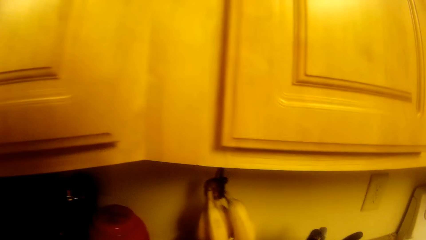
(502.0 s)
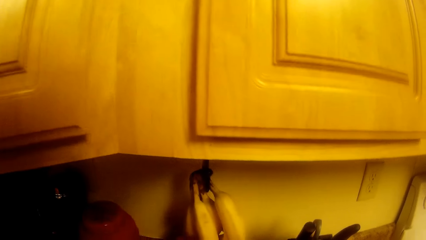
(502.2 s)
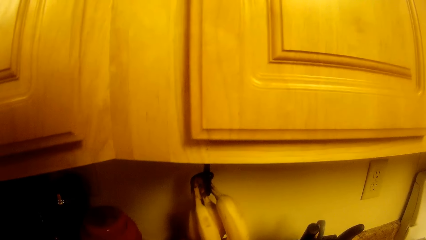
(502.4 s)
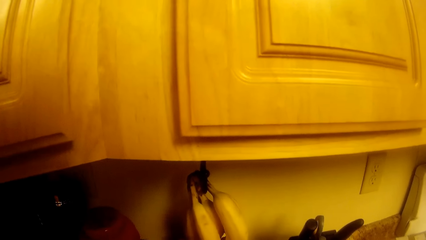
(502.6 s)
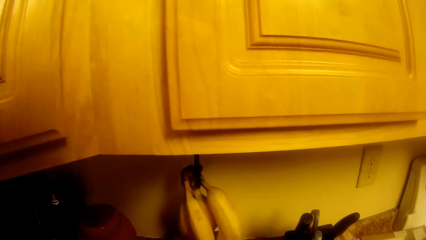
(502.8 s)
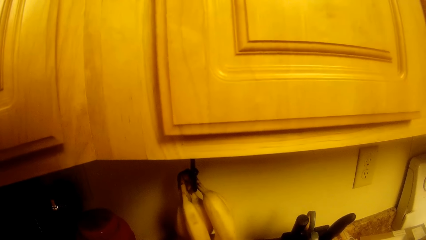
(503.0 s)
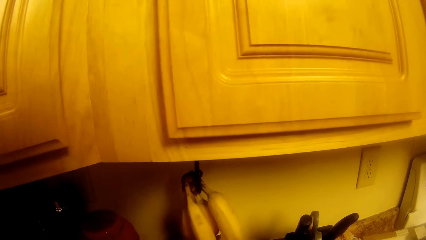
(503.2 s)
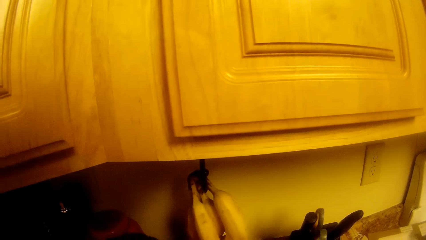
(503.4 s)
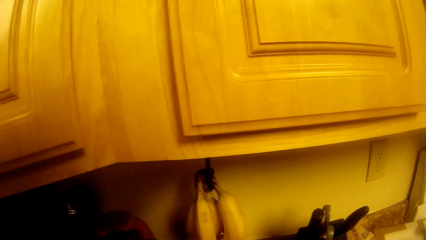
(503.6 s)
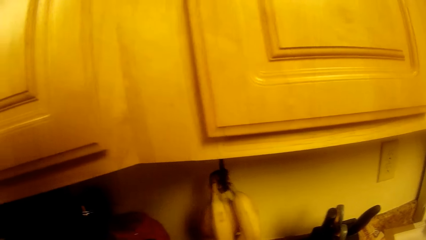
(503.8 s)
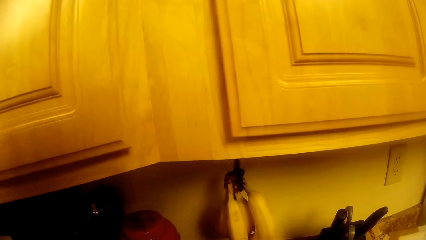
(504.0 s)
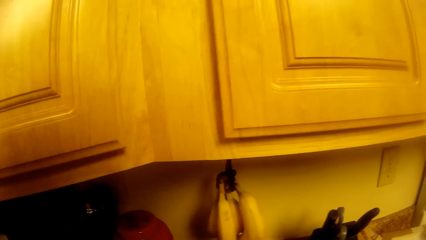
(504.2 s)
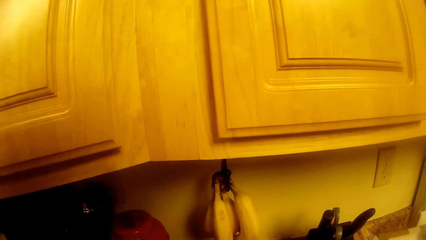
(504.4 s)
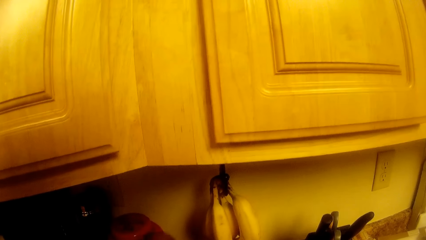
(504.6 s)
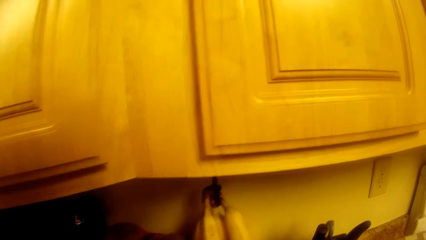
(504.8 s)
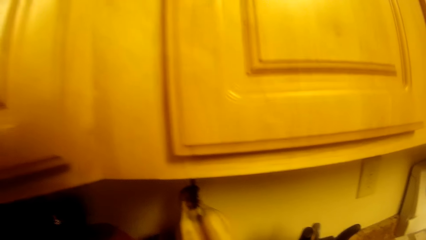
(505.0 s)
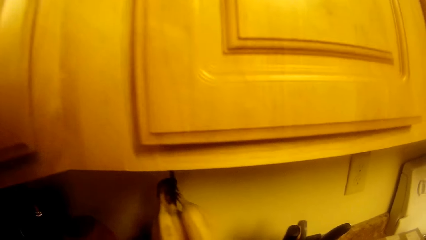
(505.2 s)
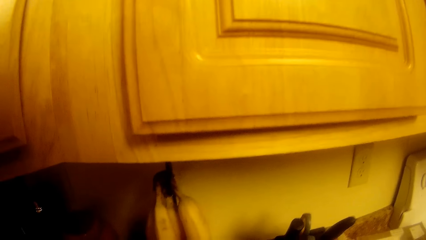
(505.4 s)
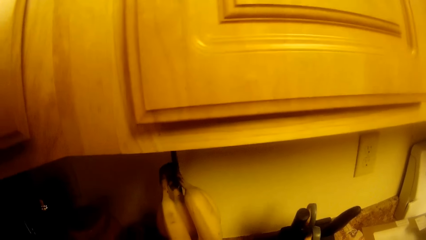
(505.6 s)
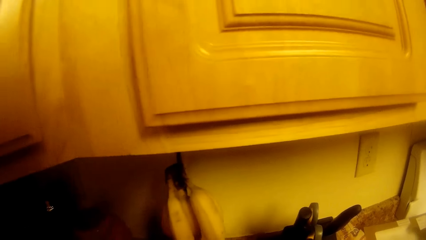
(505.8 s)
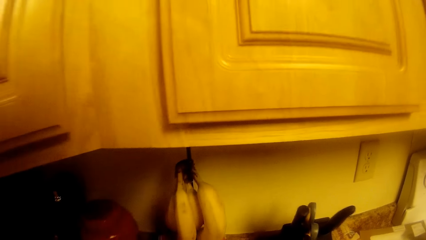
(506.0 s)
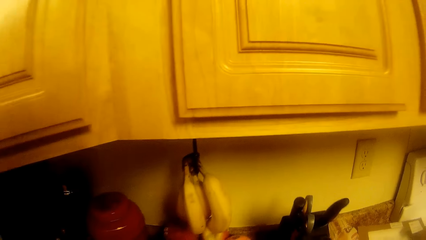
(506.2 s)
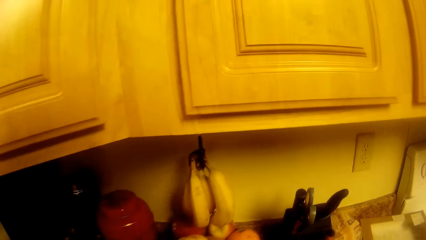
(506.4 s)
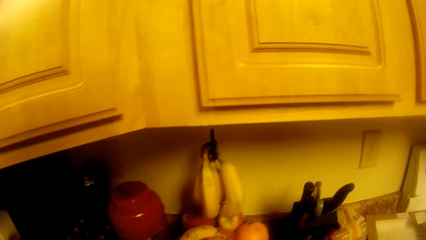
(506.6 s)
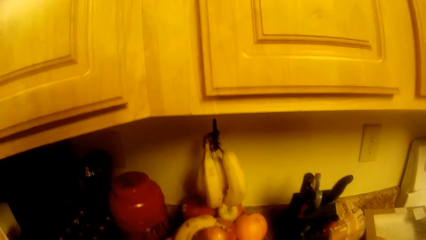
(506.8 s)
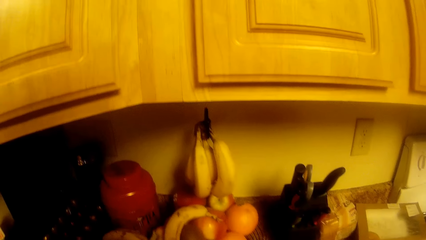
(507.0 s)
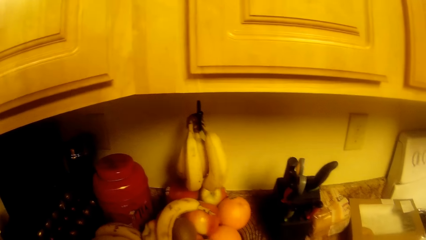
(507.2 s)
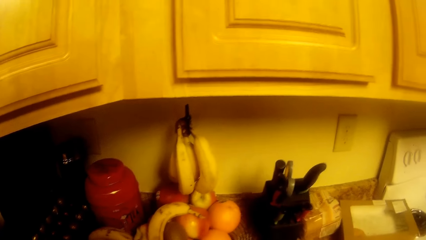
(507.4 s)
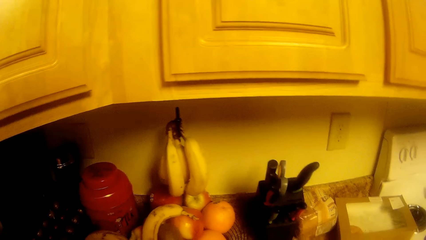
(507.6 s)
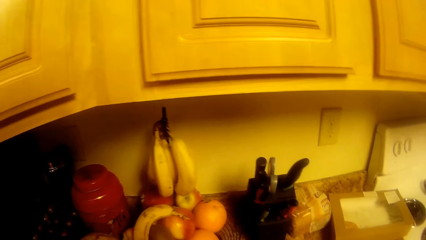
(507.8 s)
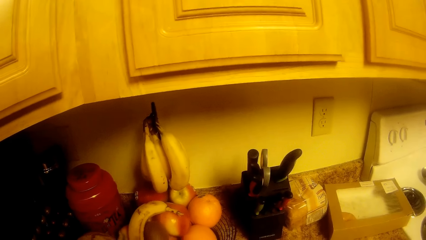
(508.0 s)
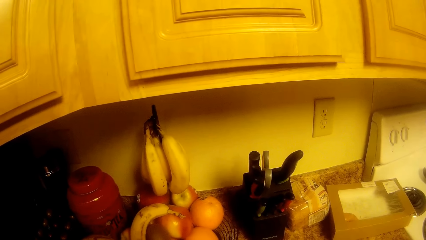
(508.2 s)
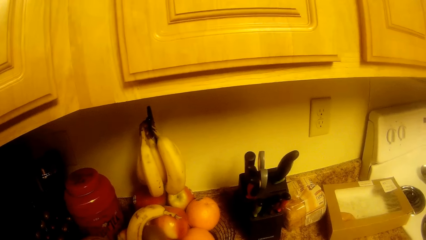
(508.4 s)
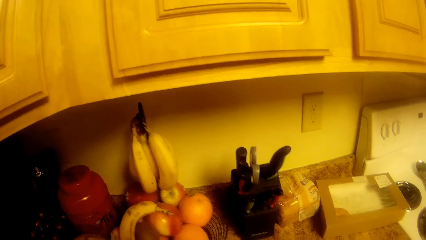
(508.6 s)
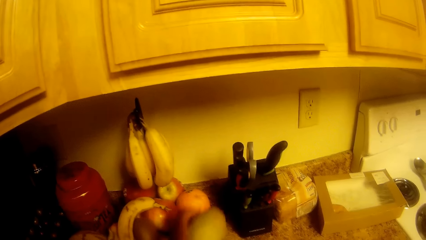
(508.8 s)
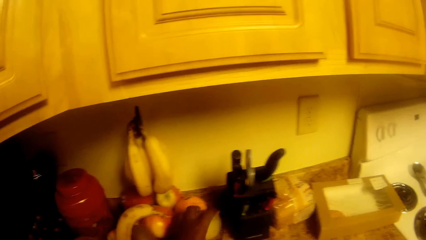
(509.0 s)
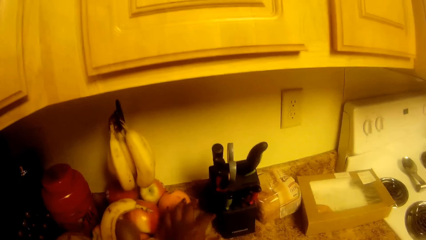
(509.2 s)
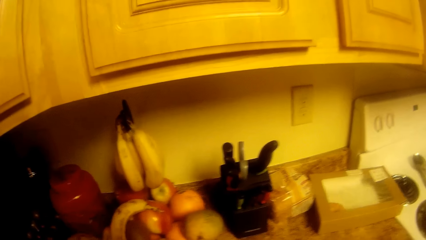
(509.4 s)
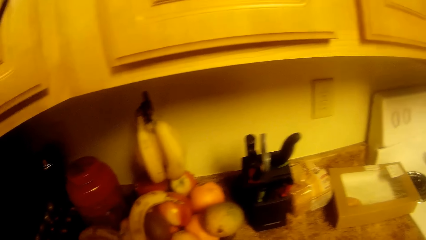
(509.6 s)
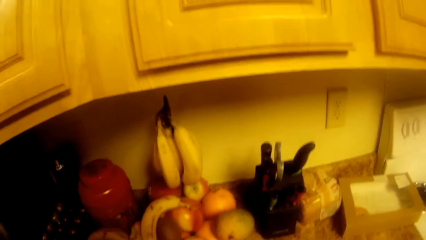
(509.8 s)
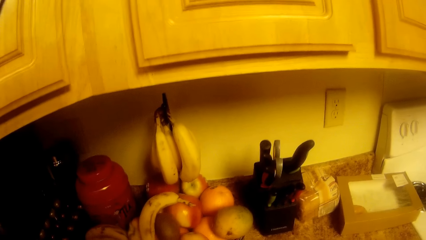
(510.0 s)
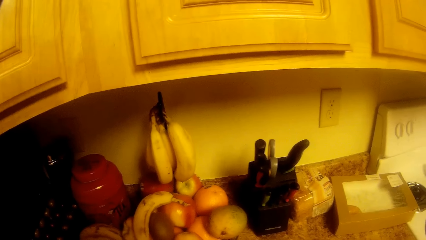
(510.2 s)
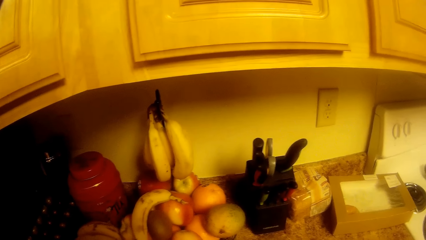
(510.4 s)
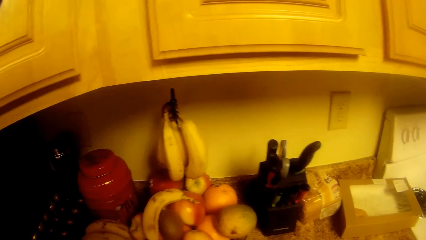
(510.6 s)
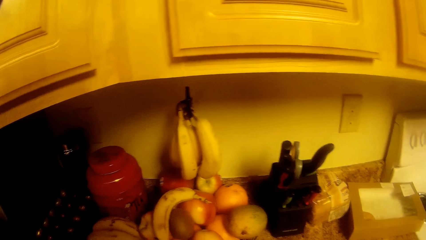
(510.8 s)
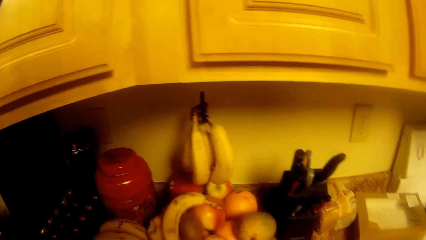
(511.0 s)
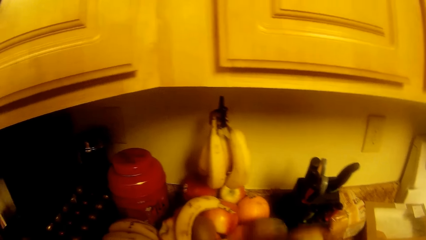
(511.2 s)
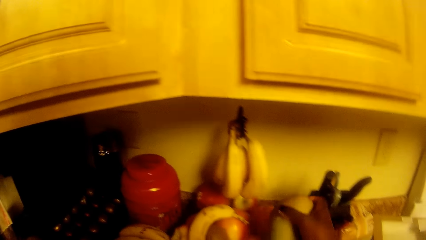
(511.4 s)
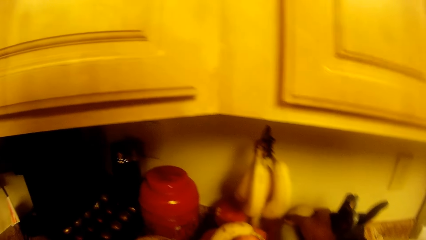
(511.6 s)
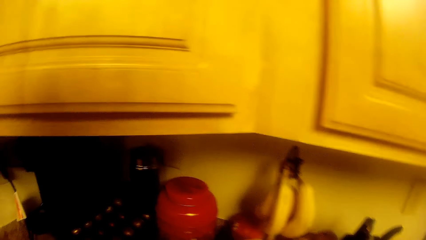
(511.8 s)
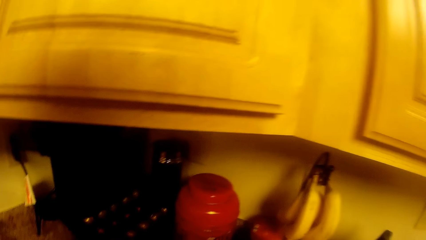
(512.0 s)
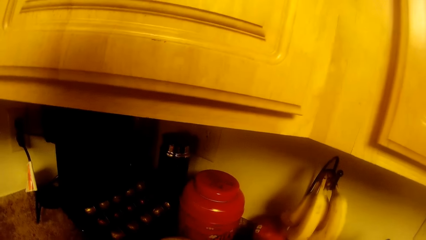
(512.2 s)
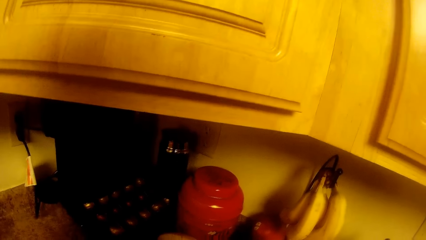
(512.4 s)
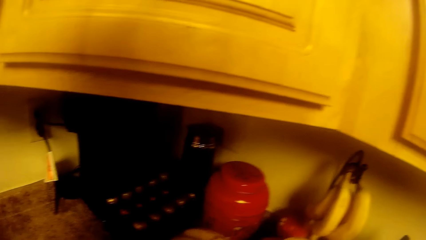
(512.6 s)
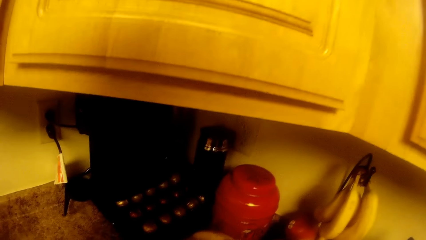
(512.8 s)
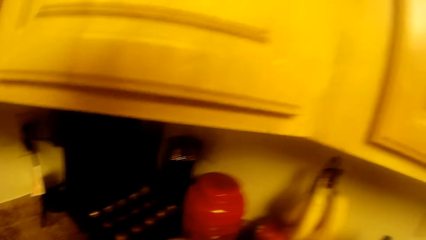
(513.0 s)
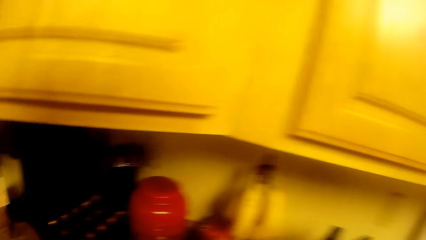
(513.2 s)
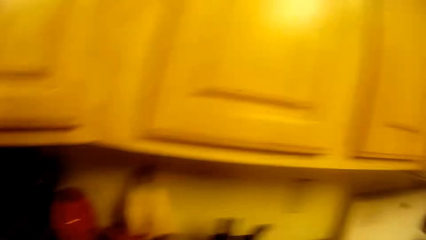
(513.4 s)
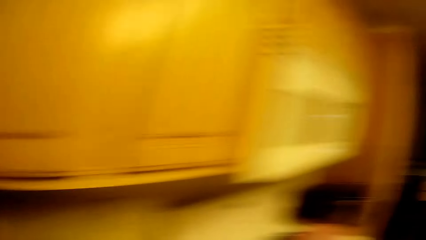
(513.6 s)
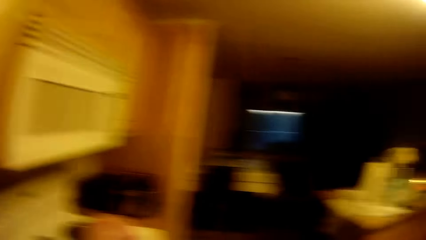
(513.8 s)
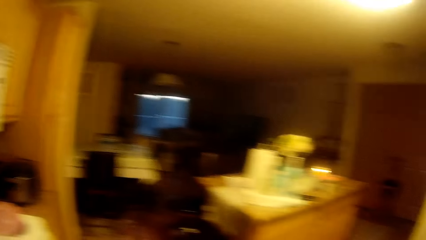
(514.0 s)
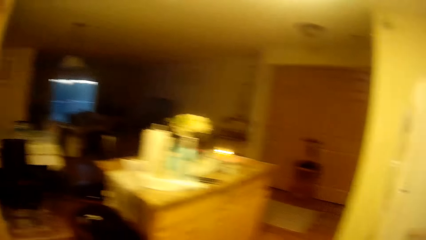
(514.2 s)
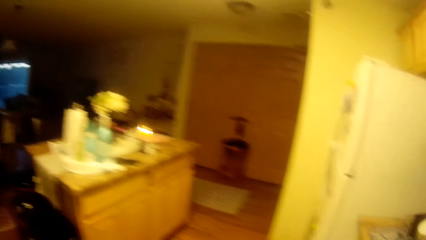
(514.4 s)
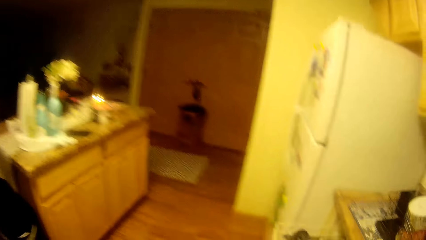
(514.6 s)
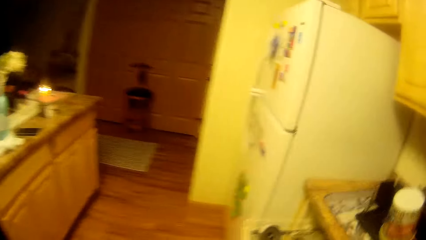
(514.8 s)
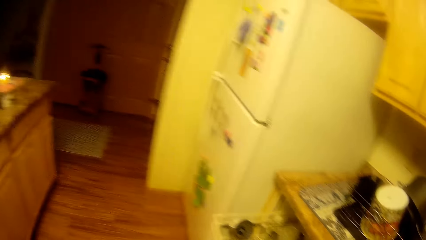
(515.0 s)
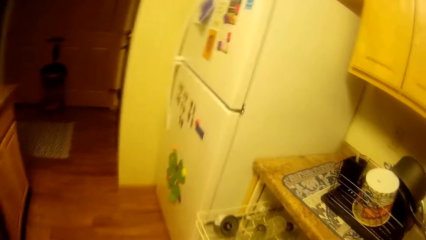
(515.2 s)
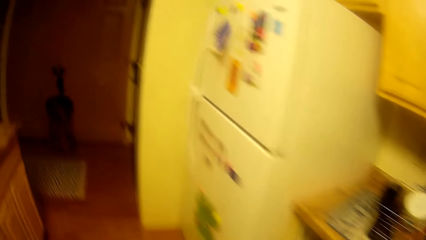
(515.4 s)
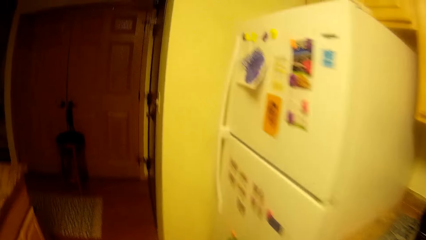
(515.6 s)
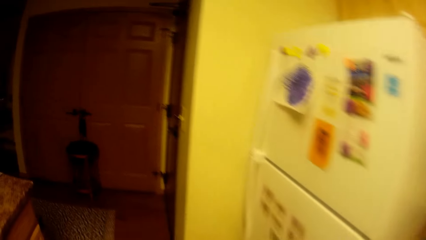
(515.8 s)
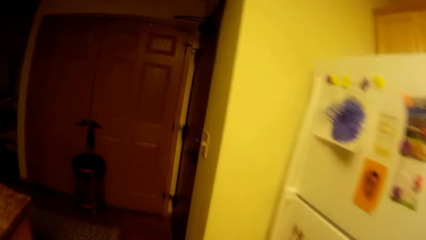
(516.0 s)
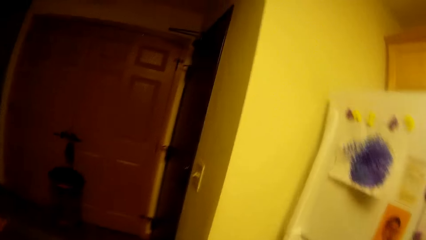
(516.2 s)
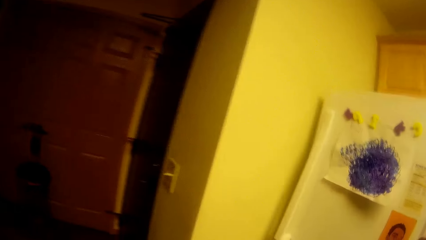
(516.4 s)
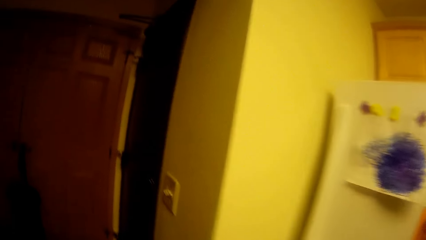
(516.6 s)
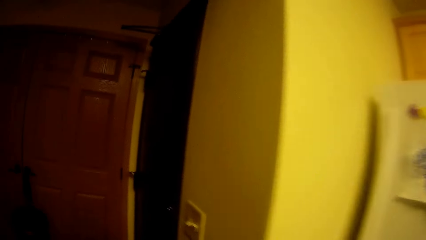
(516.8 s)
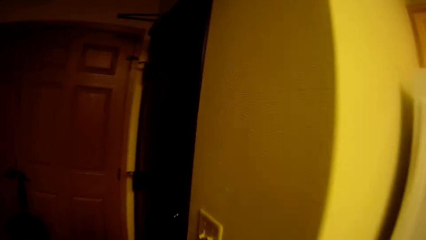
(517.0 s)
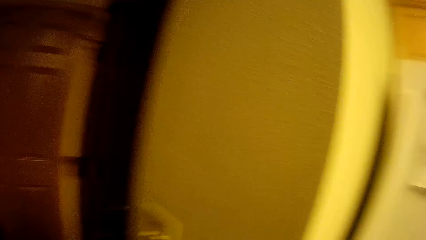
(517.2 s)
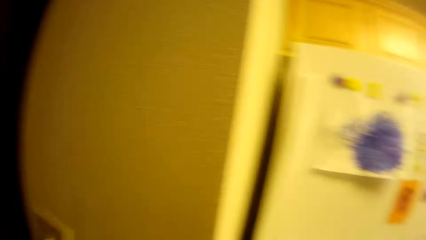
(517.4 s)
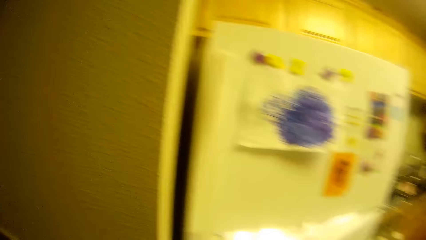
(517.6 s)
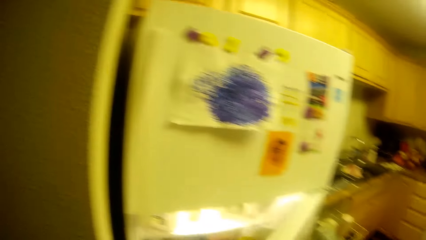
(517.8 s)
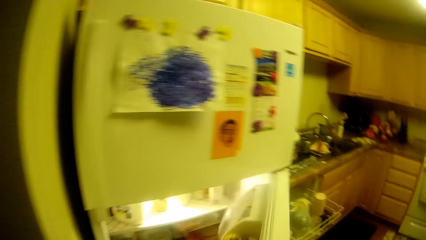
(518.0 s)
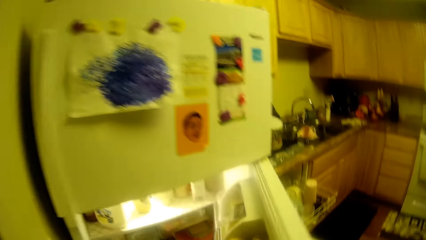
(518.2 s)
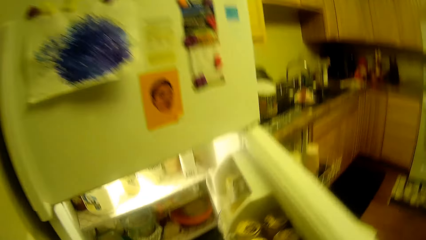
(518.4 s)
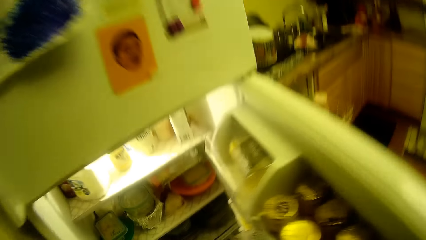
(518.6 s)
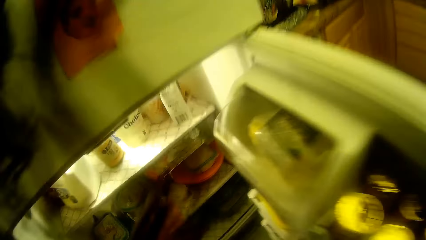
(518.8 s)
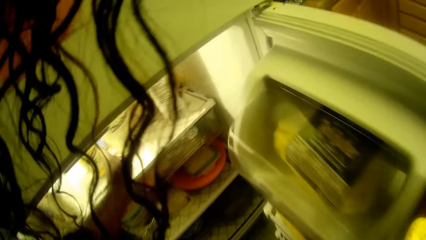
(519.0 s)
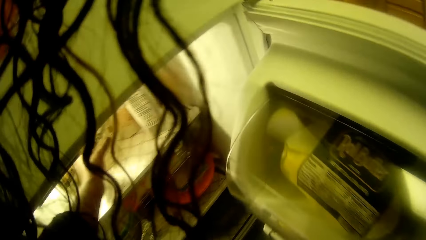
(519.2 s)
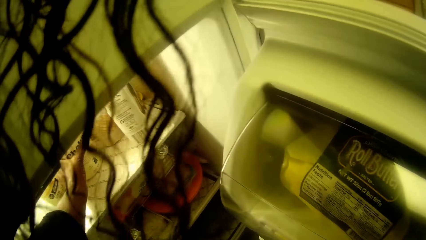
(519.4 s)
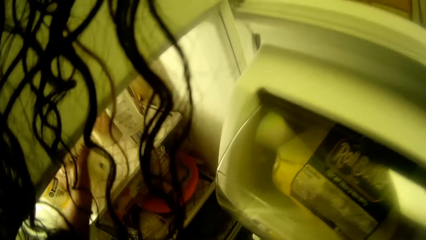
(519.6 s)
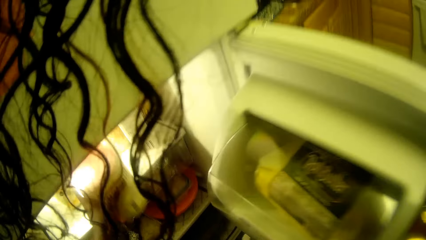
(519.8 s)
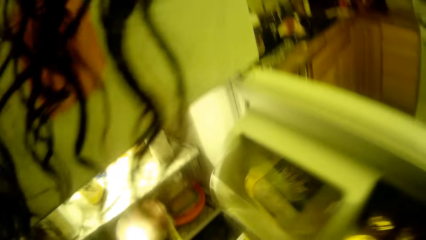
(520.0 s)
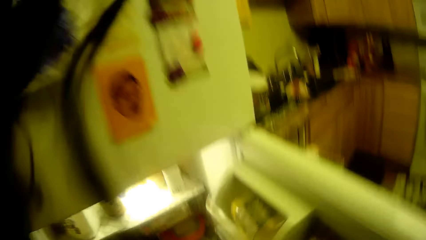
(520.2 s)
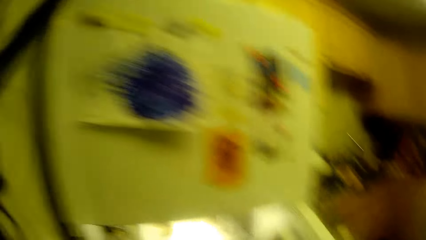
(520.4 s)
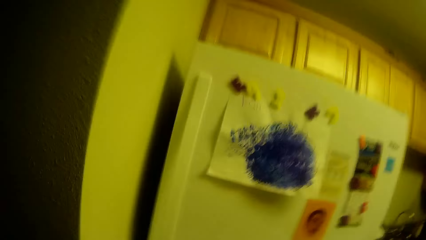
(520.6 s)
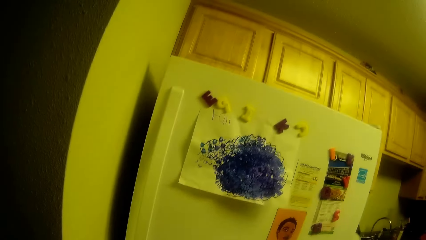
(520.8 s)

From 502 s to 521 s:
The camera wearer holds a plantain with her right hand. She places fruits on the fruit holder. She drops an apple on a shelf with her right hand. She walks around. She opens the refrigerator with her right hand. She takes a bottle or tin from the refrigerator with her left hand. She closes the refrigerator with her right hand.
